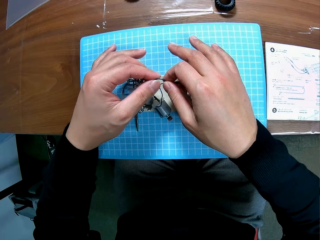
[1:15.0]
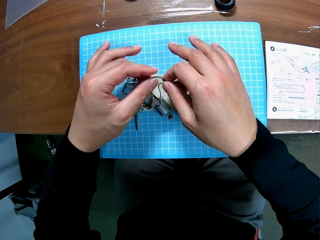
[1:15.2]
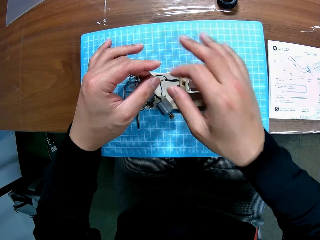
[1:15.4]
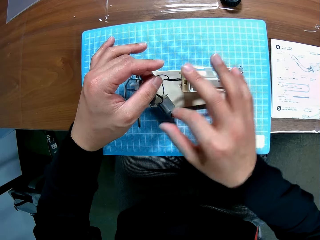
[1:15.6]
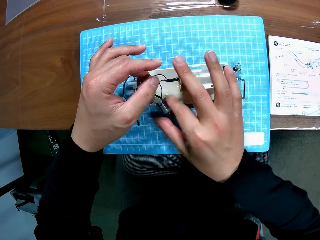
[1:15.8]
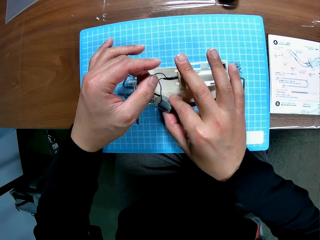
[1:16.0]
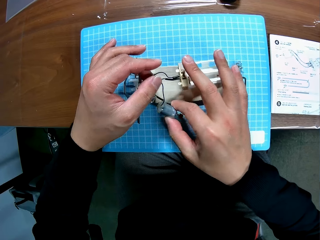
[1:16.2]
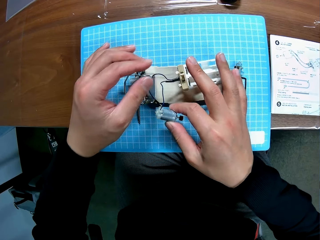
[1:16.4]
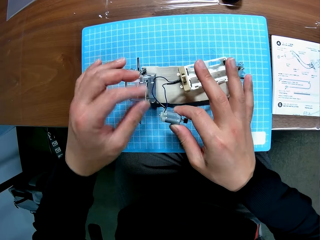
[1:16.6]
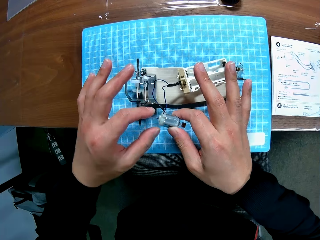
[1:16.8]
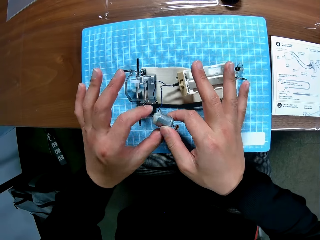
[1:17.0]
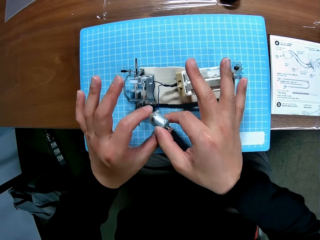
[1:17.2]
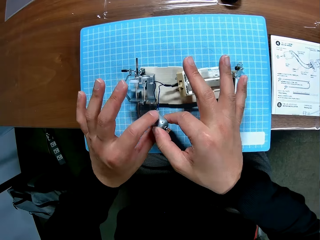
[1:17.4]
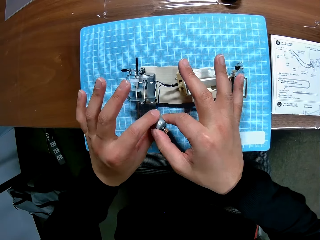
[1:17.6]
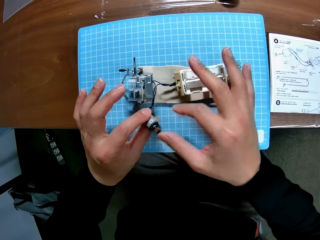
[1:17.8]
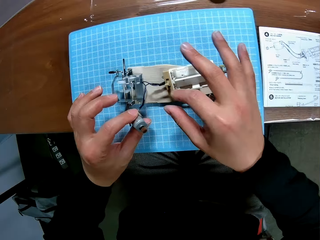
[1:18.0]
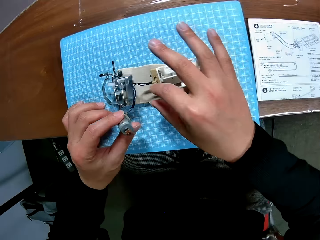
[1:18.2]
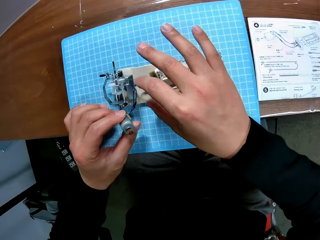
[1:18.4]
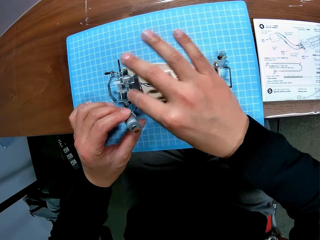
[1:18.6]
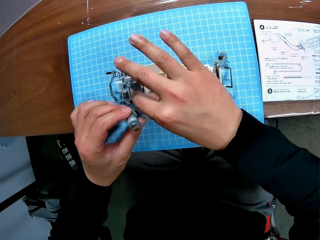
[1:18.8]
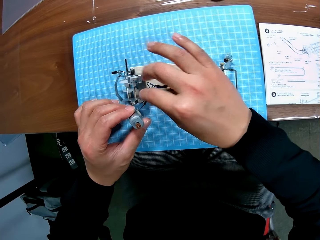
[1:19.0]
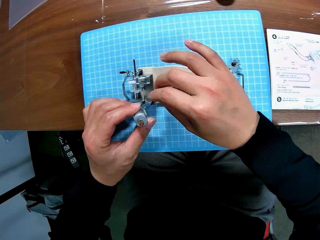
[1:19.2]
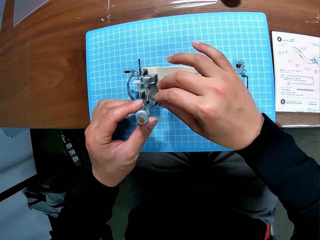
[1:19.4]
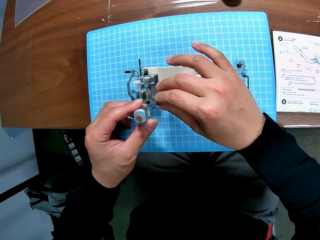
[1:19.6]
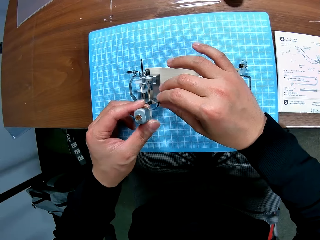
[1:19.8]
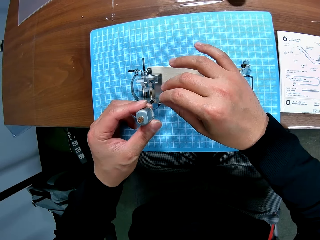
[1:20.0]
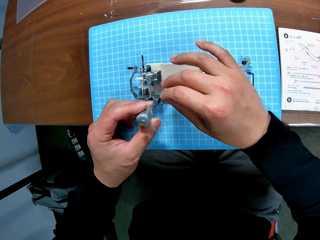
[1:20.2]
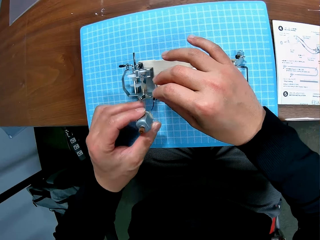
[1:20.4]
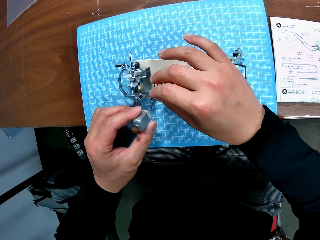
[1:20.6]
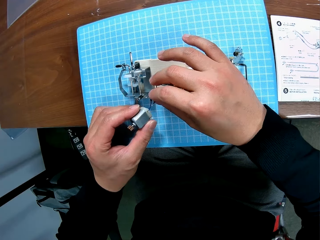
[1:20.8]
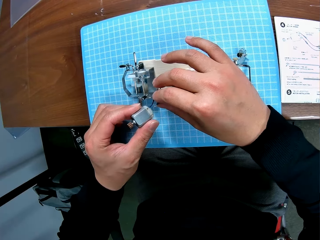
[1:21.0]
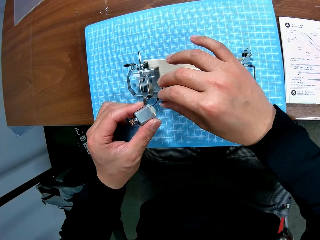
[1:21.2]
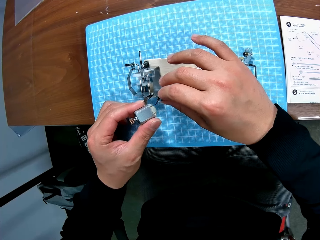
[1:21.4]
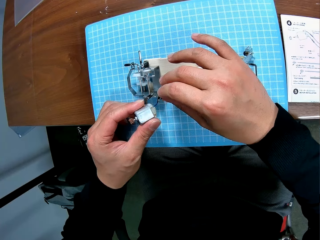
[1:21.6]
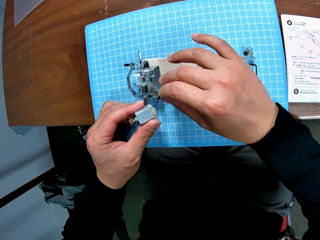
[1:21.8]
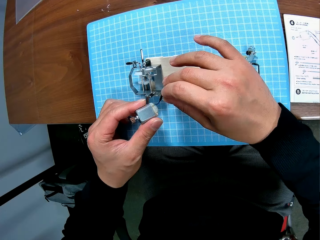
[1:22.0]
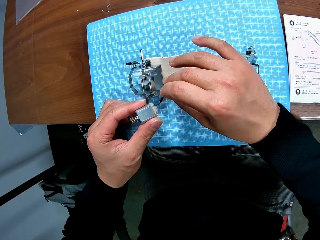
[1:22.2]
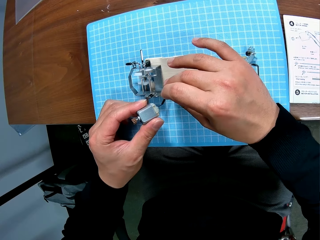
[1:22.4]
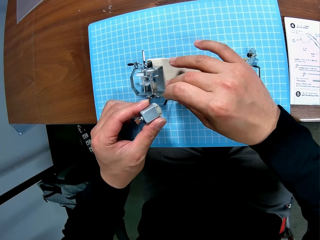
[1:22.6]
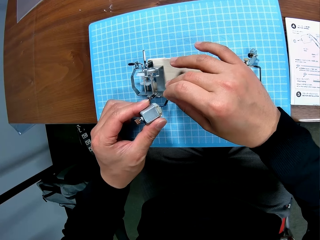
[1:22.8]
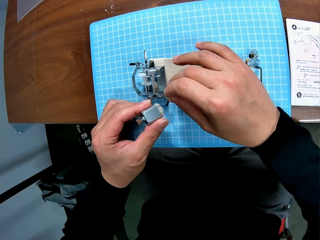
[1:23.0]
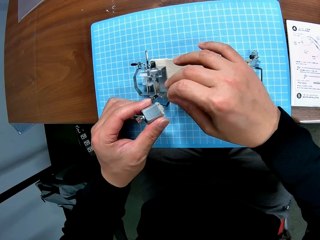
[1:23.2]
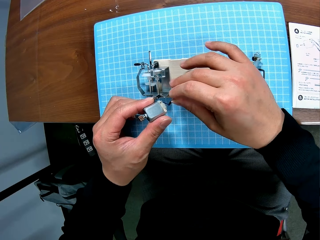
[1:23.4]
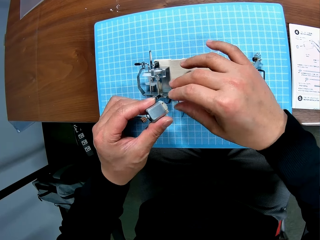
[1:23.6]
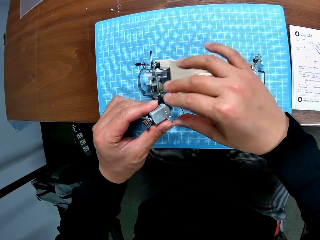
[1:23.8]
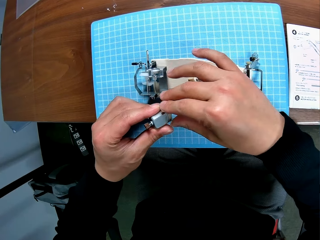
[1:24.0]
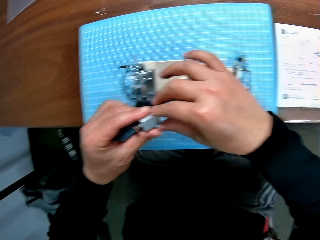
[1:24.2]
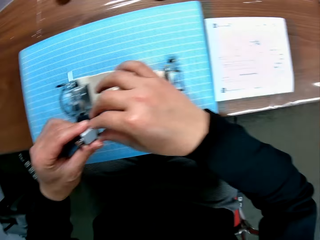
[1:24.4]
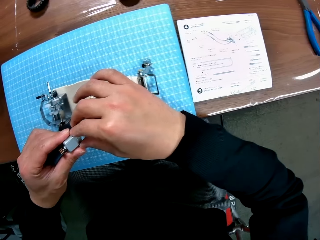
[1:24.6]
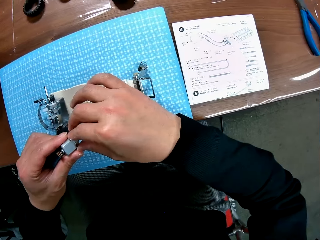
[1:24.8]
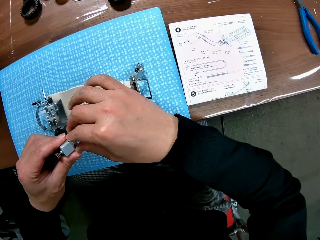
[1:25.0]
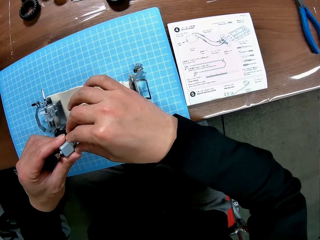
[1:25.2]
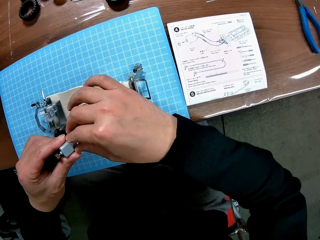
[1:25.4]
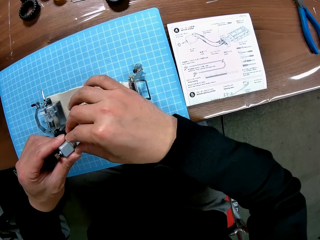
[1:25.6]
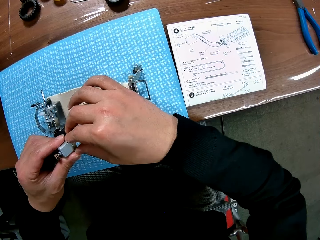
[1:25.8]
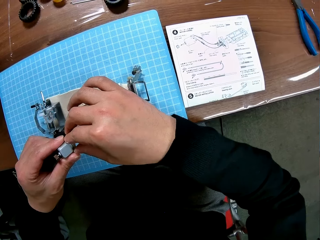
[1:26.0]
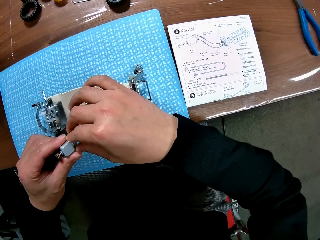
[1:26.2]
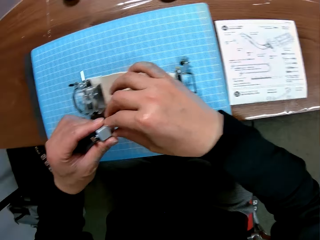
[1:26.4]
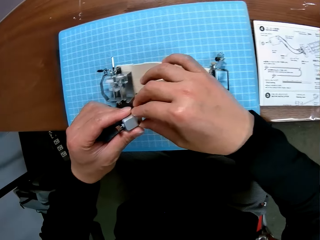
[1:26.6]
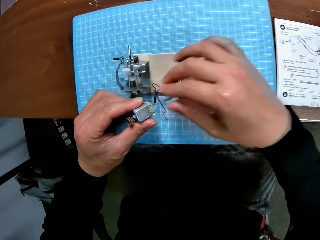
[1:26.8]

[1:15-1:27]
The camera wearer picks up the electric motor of the device with his right hand. He passes the electric motor of the device to his left hand. He picks up a cabled wire from the chassis. He tilts the motor. He holds the wire of the device with his left hand. He adjusts the motor terminals.

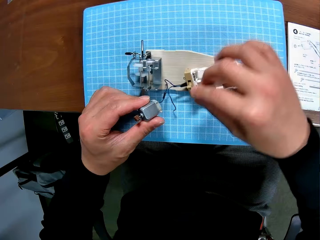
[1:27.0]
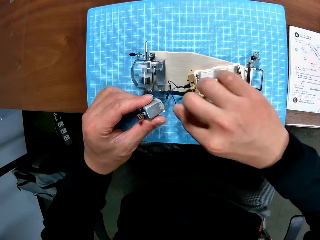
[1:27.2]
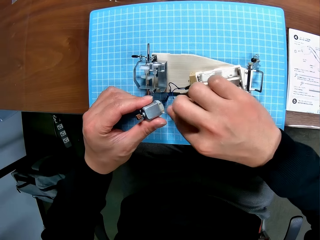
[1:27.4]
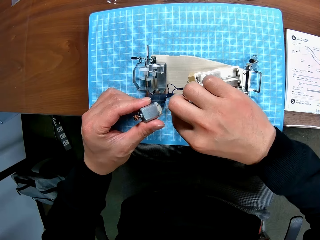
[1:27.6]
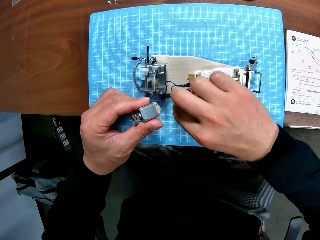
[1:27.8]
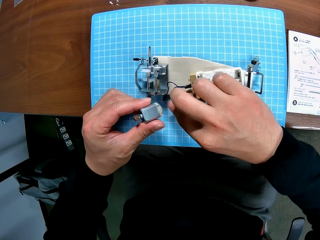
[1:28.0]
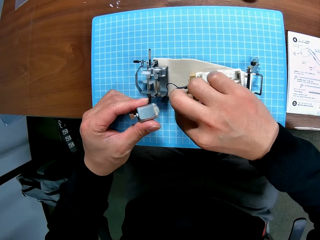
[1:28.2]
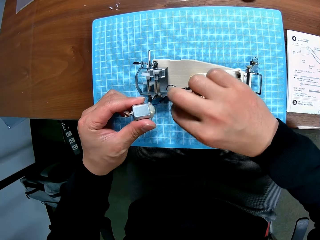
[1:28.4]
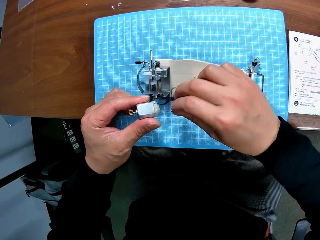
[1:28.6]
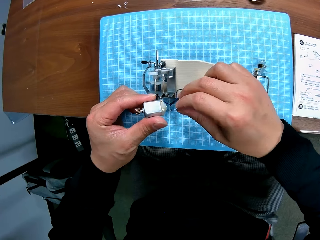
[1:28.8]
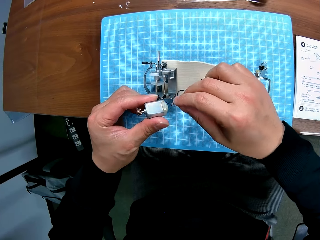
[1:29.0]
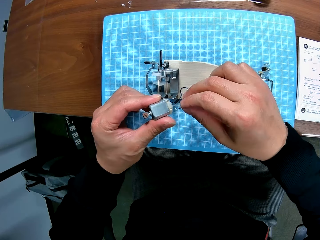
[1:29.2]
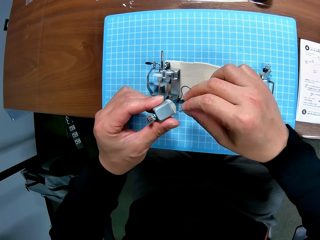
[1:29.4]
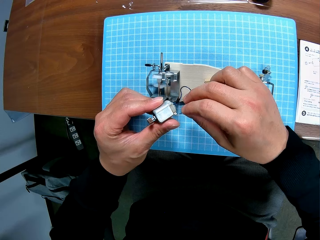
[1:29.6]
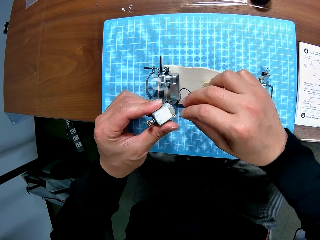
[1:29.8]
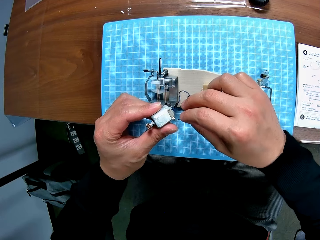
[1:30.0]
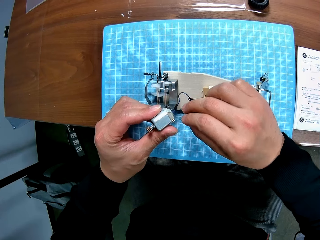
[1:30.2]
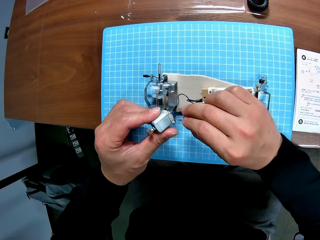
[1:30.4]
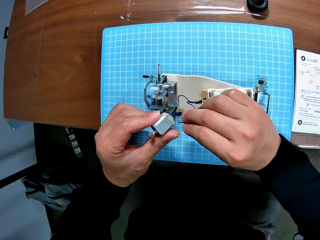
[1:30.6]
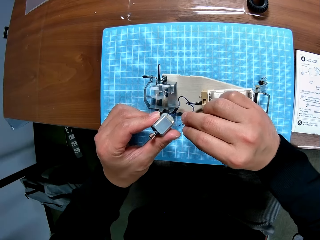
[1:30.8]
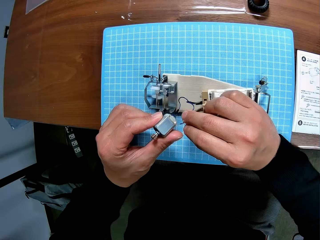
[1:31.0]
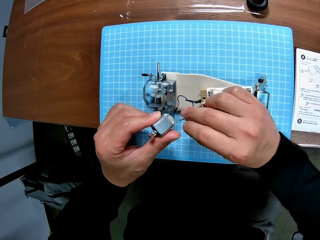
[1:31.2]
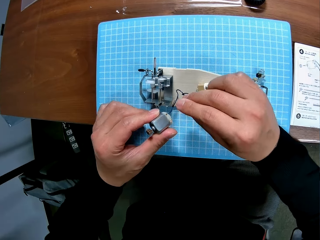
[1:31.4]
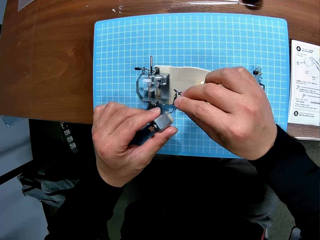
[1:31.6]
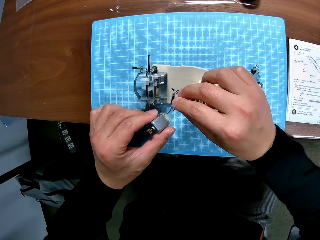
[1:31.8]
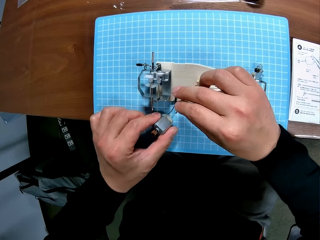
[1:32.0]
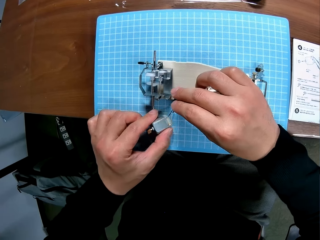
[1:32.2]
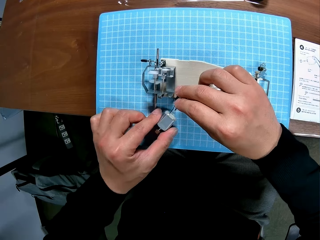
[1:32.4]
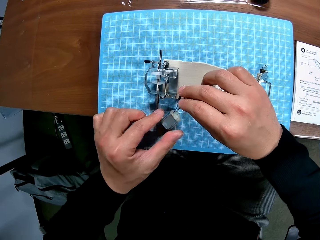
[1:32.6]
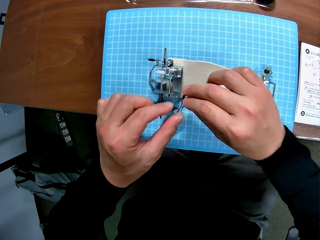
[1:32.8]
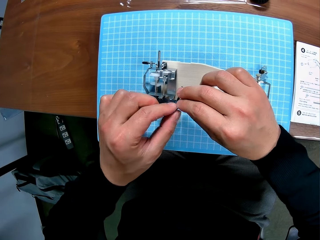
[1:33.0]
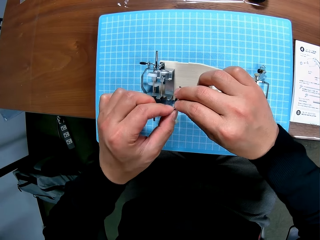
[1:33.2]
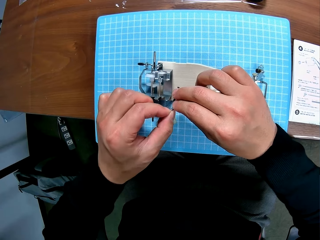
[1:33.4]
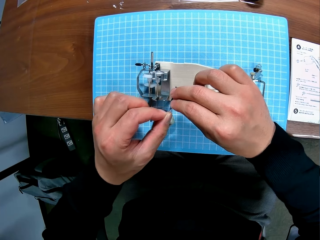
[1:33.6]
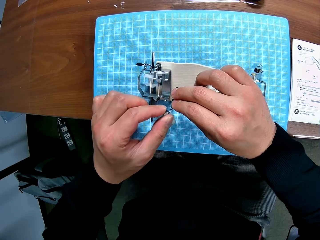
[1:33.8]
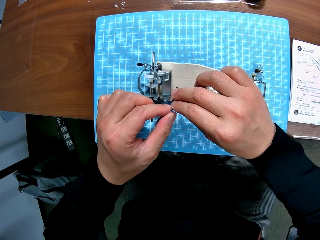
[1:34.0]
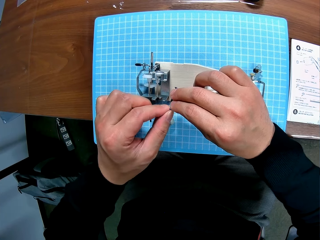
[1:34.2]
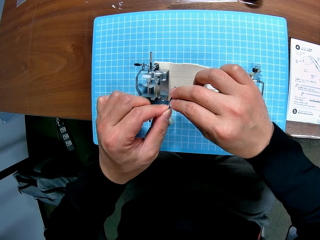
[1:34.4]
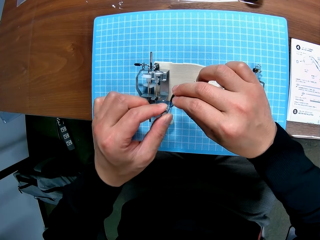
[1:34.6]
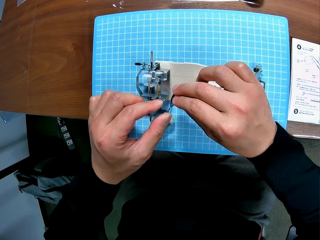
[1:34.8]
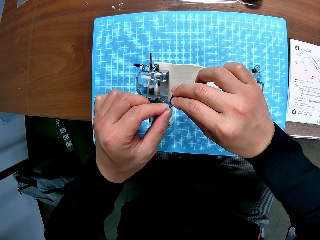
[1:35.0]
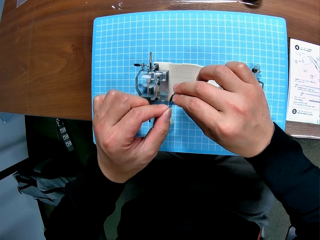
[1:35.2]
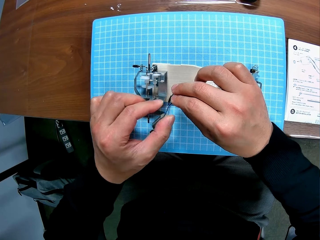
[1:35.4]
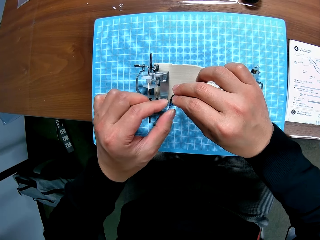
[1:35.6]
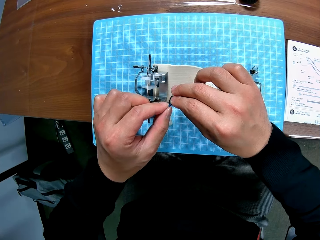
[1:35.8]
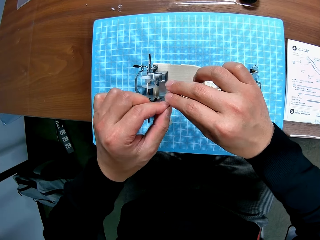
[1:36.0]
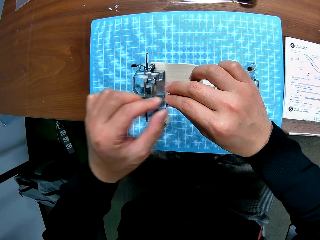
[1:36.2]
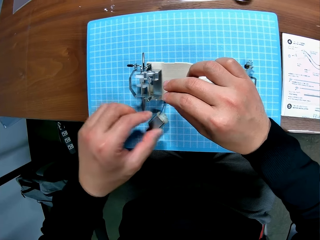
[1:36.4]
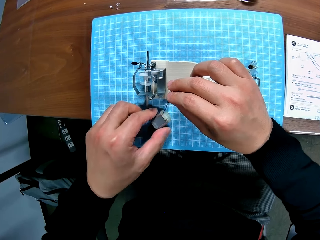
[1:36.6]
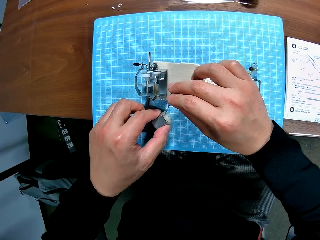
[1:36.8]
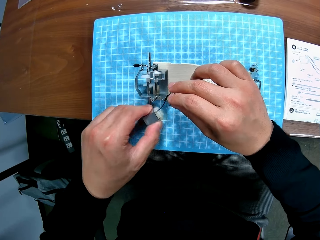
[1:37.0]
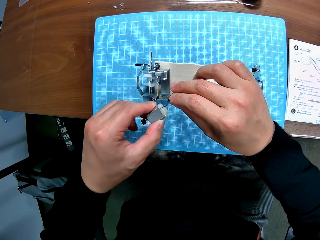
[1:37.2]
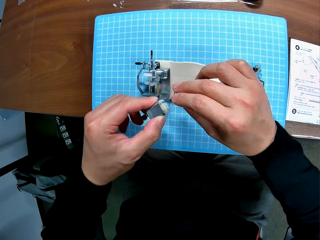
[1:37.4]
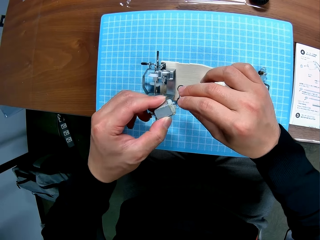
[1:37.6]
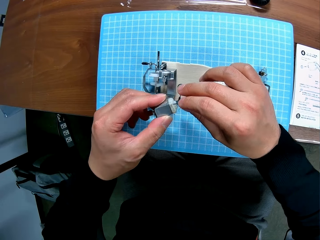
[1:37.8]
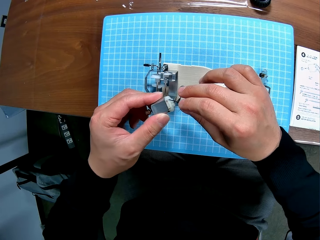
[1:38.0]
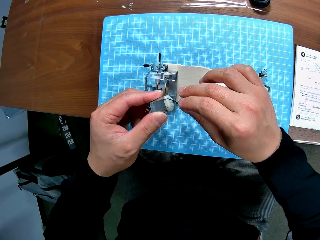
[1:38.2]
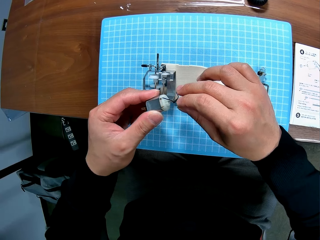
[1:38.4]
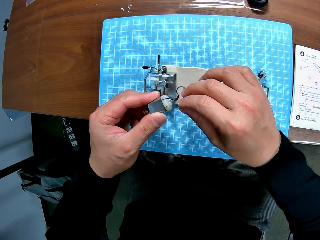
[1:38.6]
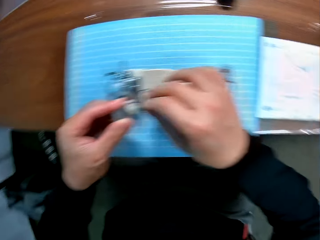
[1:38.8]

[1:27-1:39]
The camera wearer picks up a cable from the cutting mat. He fits the cable wire on a motor terminal. He drops the electric motor of the device on the table with his left hand. He adjusts wires of the device with his hands. He straightens the cable wire. He picks up the electric motor of the device on the table with his left hand.
